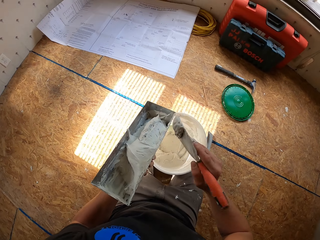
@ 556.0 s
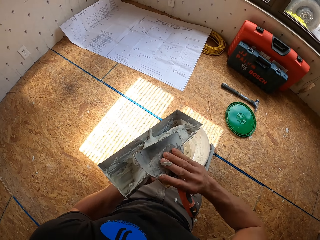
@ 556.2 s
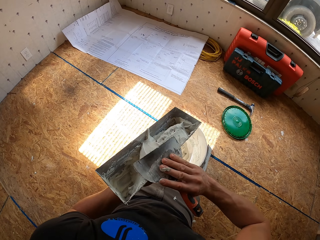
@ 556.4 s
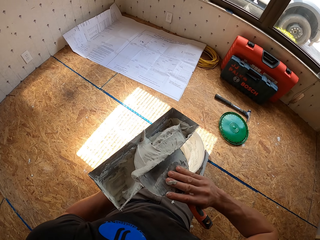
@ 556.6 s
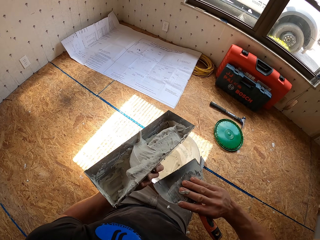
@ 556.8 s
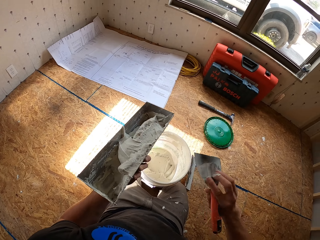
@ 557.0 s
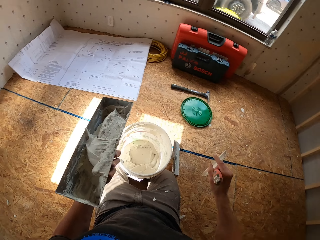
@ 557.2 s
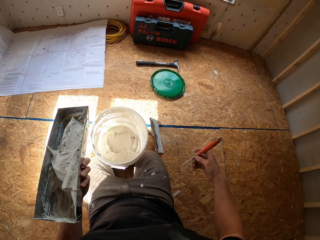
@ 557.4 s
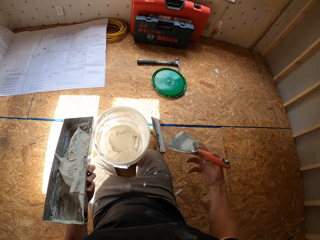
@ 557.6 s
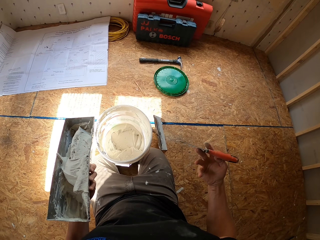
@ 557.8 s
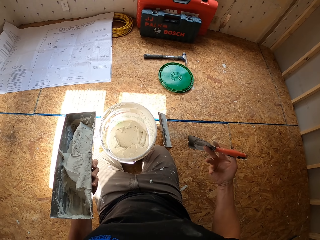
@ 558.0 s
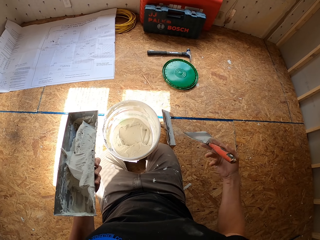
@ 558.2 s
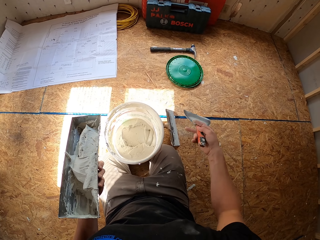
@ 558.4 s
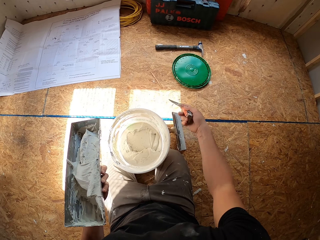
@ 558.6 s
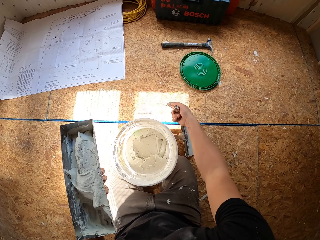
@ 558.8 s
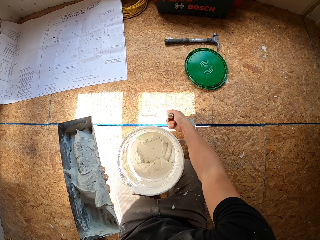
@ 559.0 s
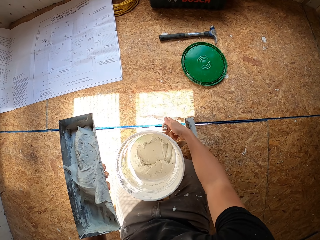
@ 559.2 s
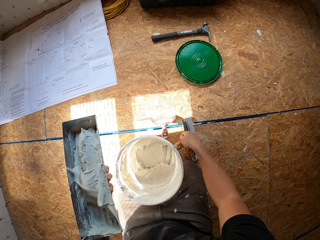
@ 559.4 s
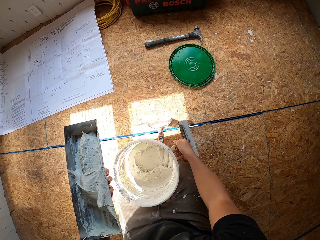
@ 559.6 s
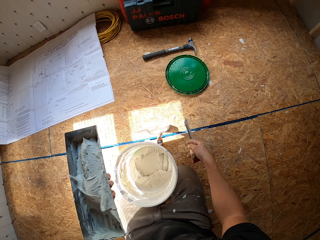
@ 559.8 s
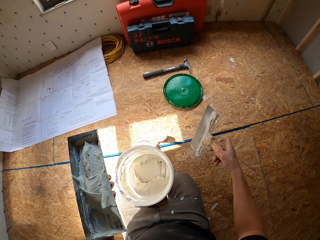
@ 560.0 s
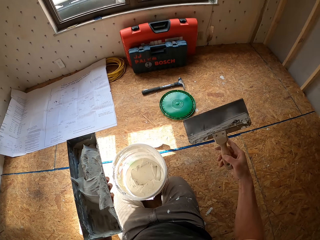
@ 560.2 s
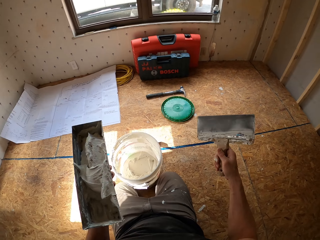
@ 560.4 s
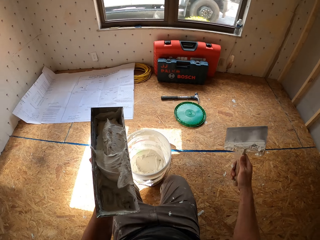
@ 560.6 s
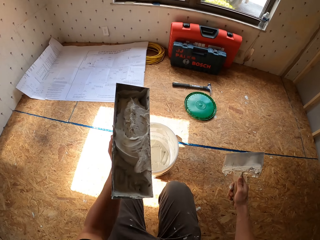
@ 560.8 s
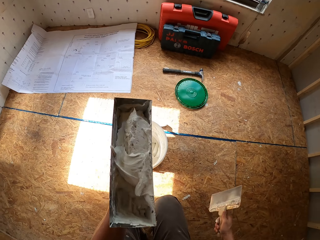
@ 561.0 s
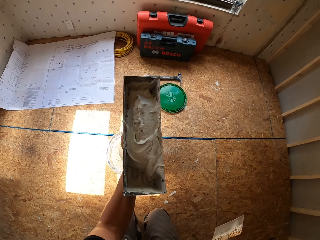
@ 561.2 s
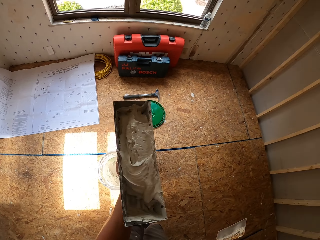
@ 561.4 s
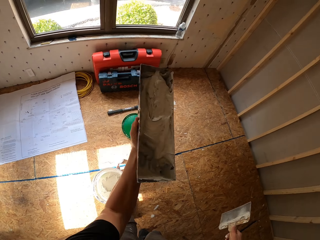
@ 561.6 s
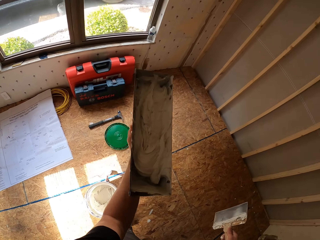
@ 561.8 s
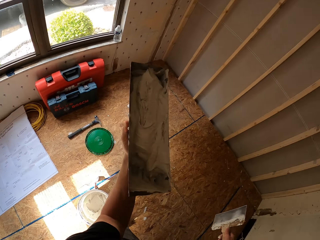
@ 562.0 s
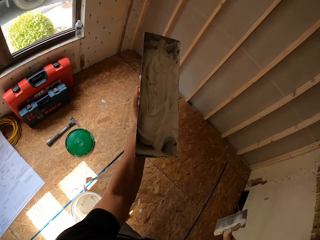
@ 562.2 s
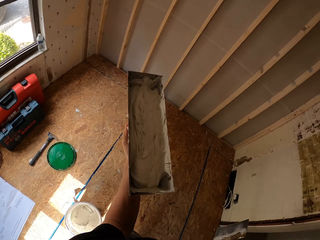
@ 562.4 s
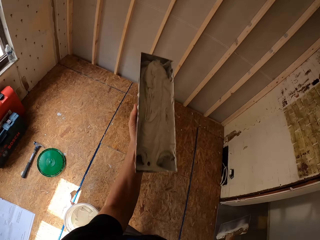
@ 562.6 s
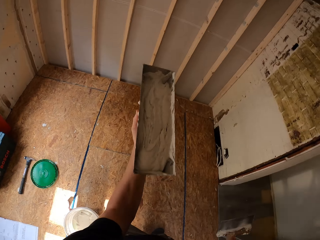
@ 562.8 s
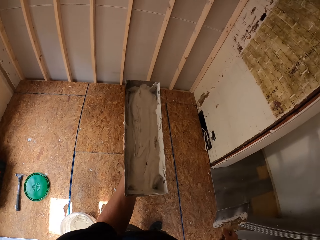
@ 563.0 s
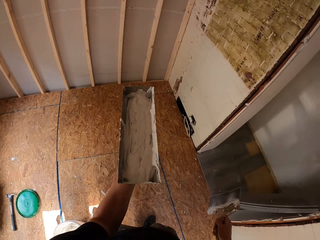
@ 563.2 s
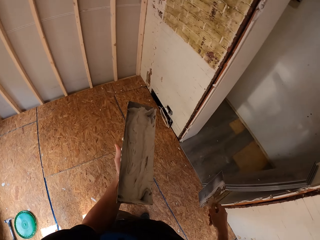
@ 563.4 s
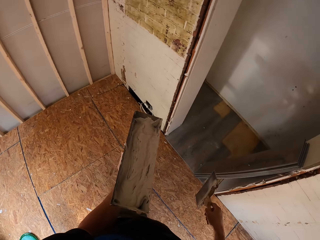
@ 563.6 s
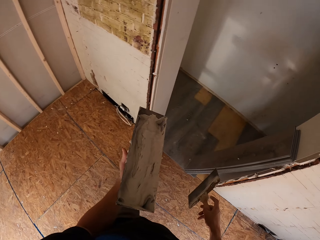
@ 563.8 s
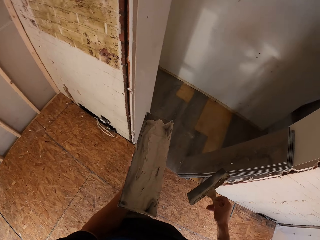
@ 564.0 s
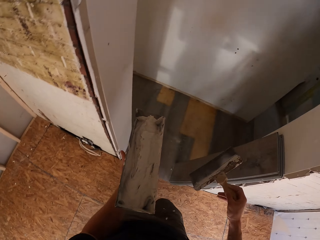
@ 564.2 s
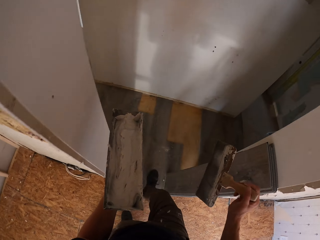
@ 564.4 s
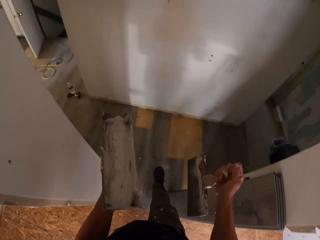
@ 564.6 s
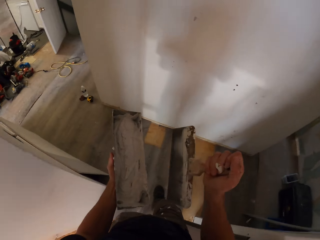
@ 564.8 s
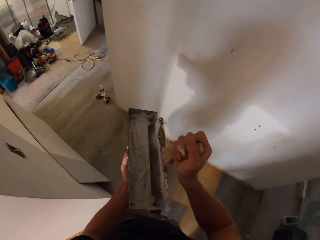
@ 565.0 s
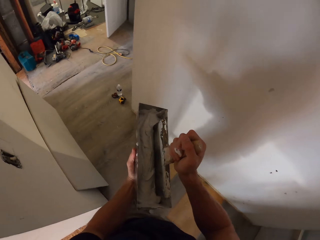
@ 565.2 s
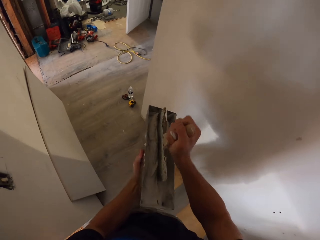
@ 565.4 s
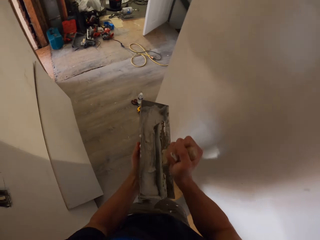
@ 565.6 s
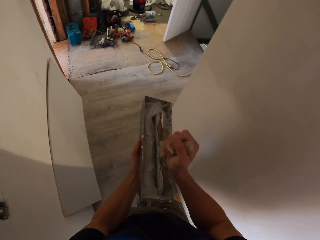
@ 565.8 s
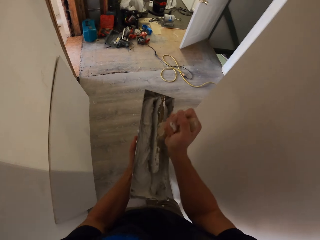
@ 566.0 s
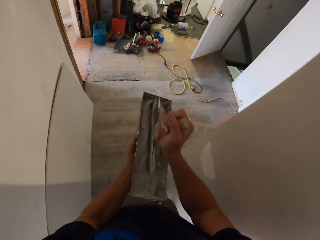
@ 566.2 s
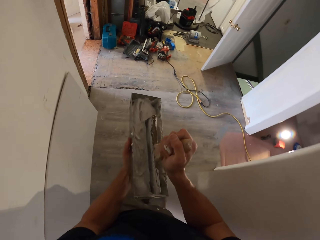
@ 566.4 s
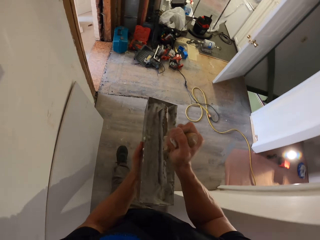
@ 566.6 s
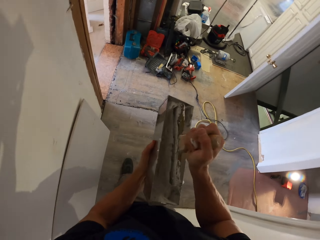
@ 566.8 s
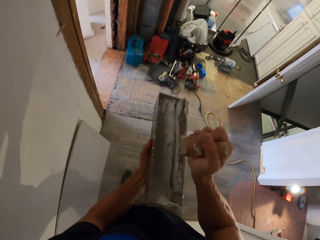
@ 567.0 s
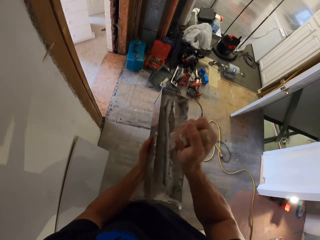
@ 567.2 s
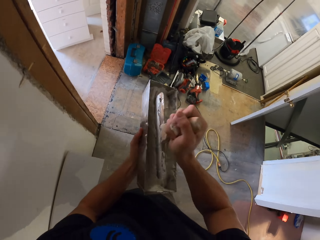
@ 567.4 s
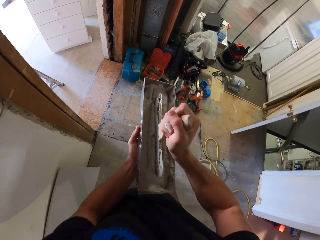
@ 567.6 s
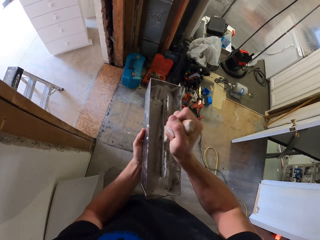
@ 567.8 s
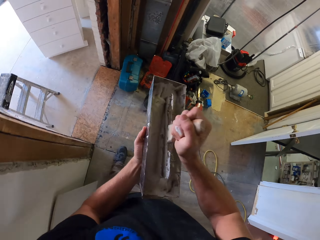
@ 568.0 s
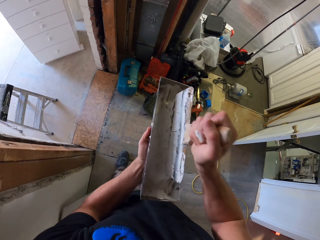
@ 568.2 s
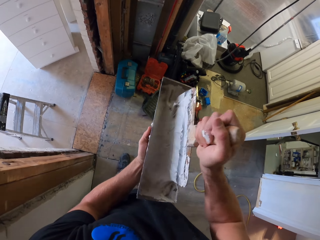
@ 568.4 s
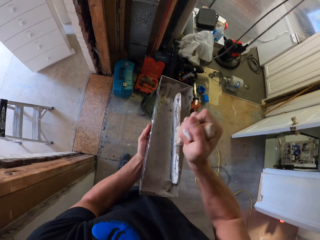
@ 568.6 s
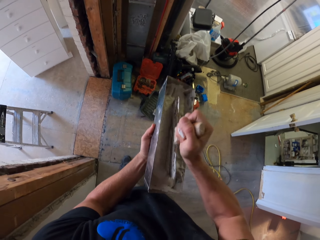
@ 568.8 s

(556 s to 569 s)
The camera wearer wipes the putty knife on the container. They swing the right hand. They drop the putty knife on the floor. They pick up the putty knife with the right hand. They stand up. They shake the plastic container. They walk in the house. They turn left. They dip the putty knife in the paint or plaster. They walk around. They mix the plaster.

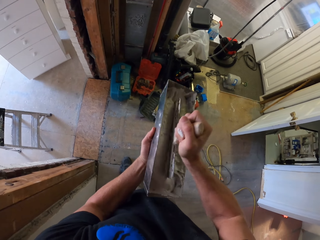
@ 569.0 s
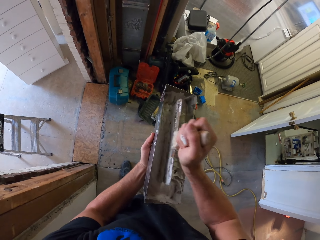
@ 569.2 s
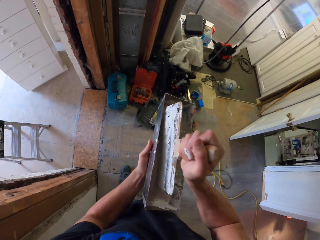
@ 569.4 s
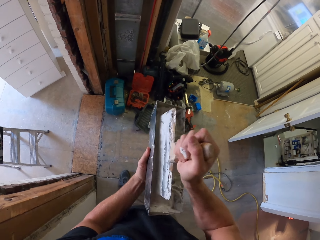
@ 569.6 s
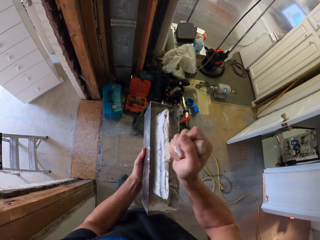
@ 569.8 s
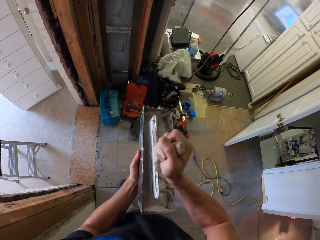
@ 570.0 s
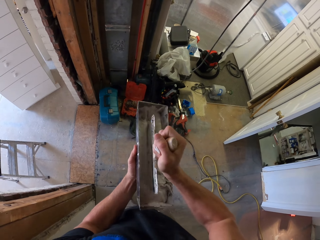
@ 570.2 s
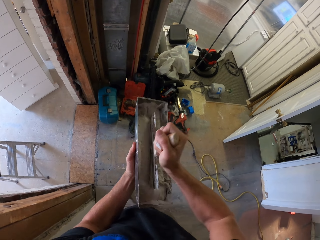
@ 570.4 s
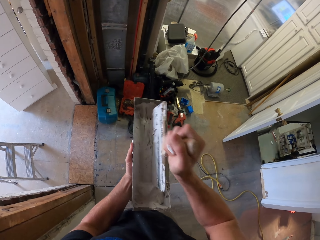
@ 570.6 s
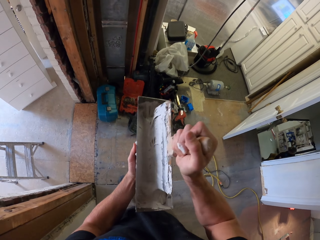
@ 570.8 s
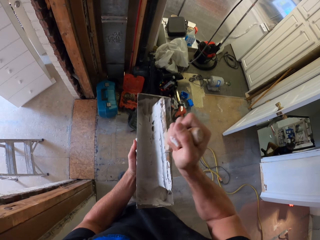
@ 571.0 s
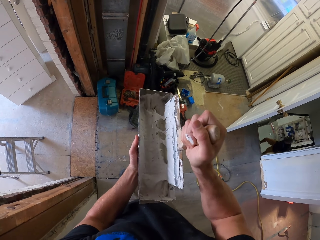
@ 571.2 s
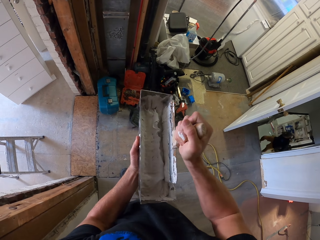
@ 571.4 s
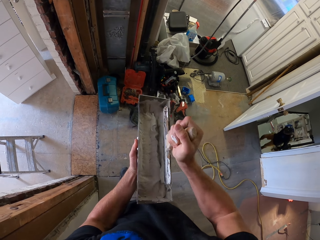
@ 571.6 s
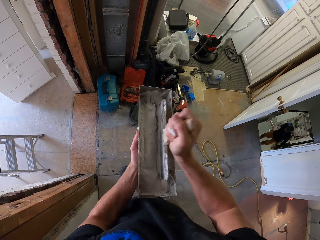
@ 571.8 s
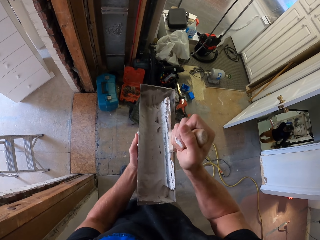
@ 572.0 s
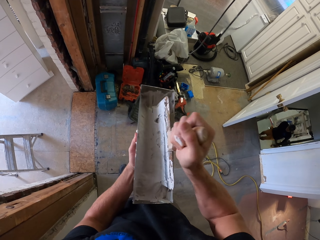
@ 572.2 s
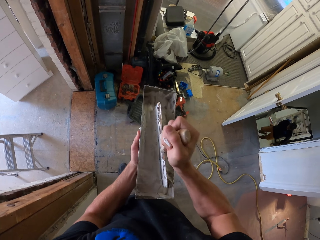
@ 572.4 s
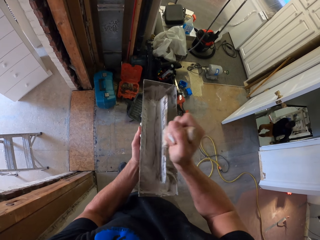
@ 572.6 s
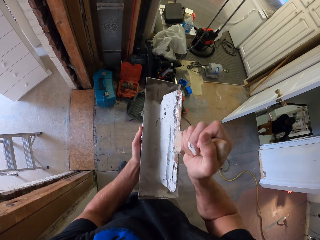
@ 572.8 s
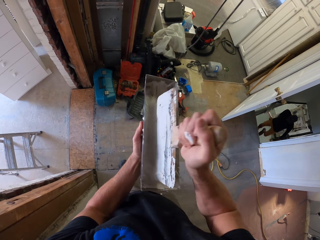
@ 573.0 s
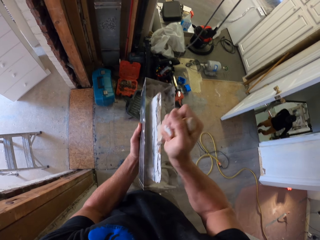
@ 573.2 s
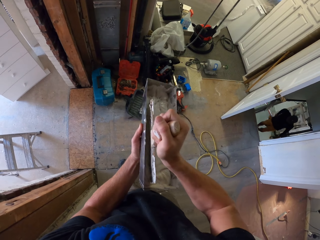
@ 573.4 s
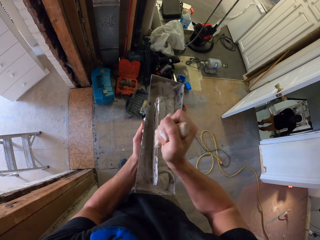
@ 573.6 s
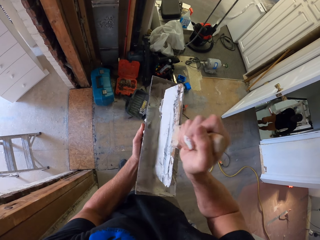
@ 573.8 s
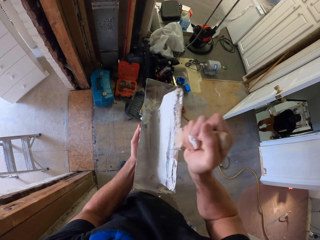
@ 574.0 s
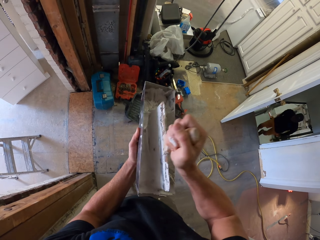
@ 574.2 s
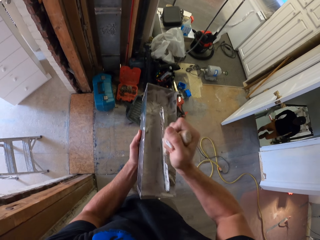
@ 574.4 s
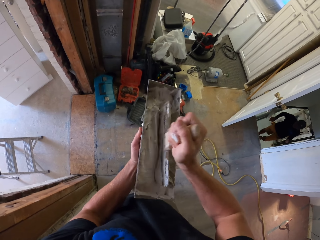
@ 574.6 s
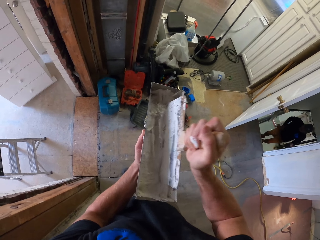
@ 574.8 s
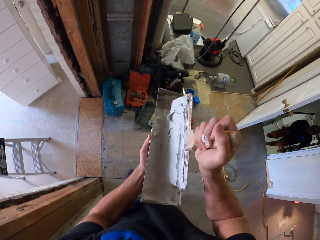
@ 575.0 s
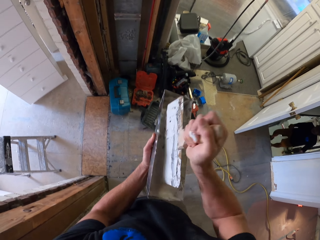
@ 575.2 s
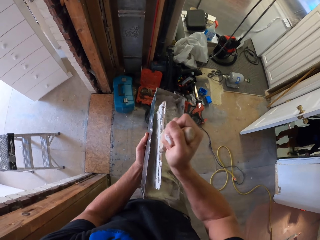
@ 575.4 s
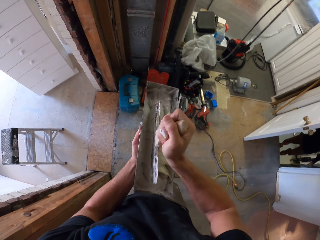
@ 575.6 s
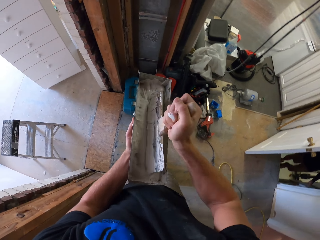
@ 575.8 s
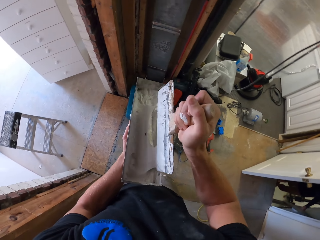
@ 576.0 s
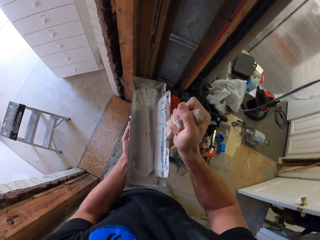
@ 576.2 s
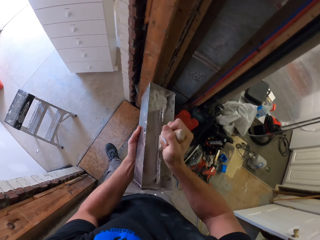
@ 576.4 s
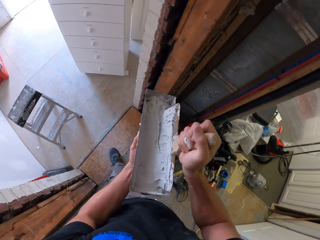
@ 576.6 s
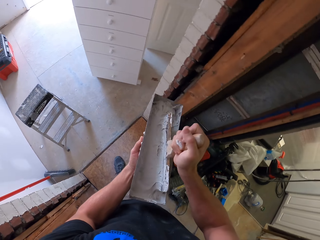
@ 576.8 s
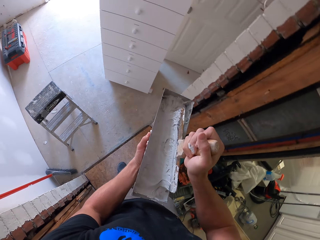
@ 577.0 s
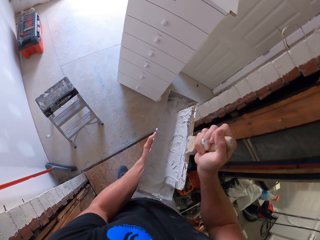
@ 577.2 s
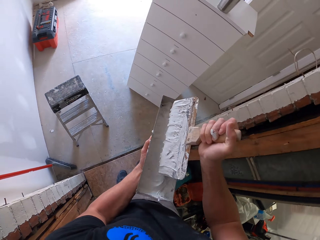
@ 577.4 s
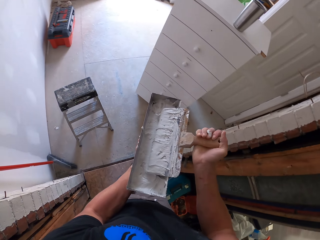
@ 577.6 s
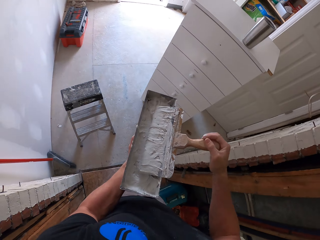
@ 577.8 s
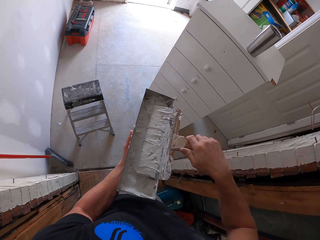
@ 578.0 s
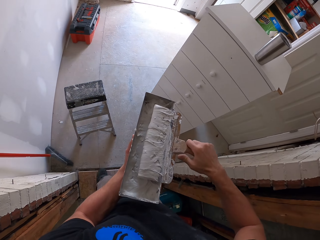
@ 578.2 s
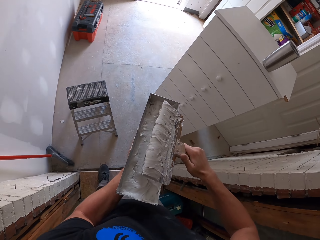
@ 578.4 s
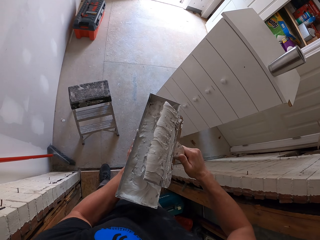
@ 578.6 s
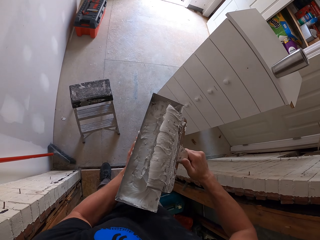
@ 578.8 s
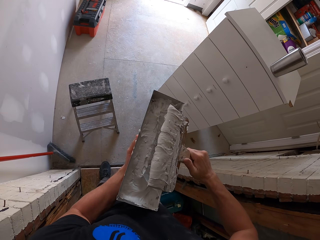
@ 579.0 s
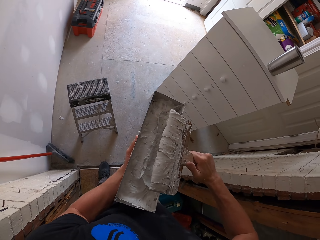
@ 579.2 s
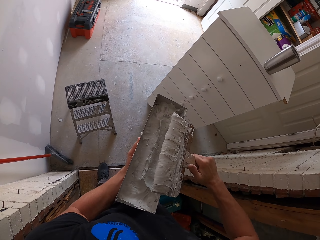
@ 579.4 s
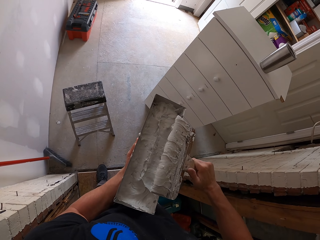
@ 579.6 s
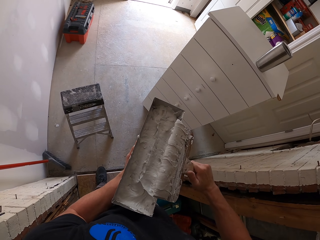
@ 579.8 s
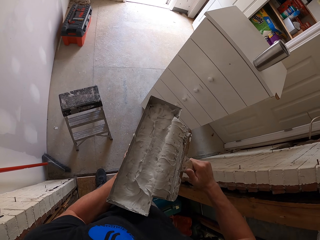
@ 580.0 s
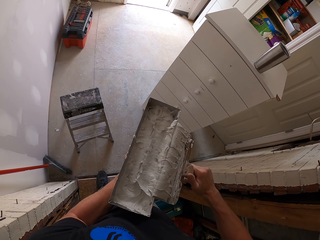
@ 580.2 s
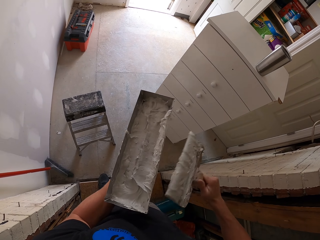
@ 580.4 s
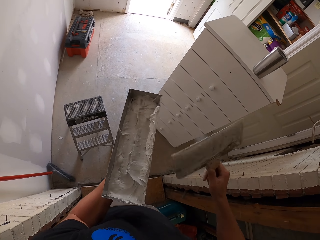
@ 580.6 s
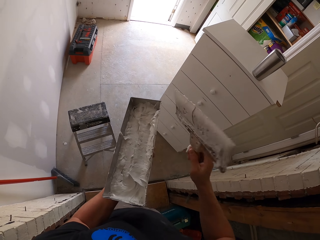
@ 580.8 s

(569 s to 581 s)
A man walks in the house. The camera wearer walks in the house. They turn left. They wipe the putty knife on the container. They remove the plaster from the masonry trowel.
